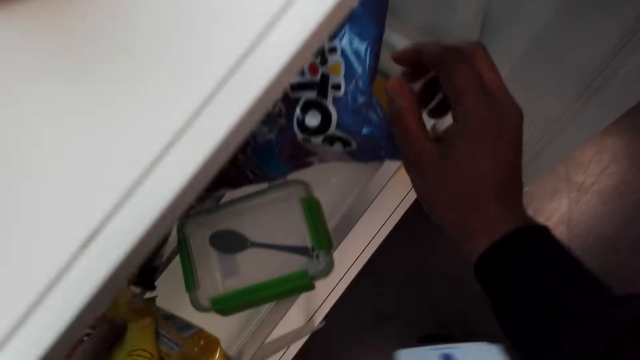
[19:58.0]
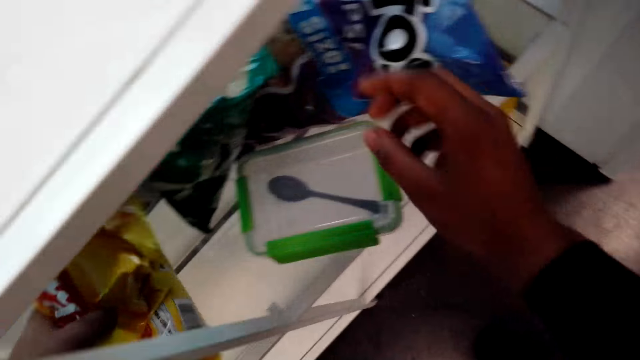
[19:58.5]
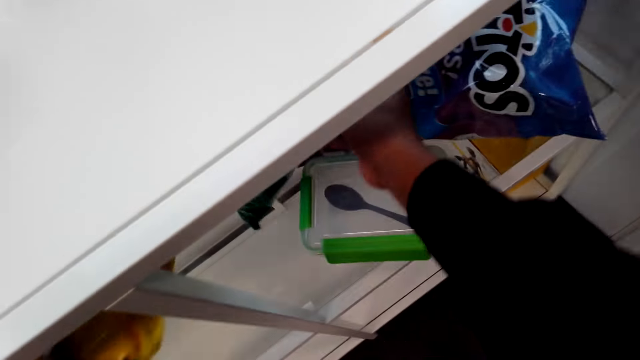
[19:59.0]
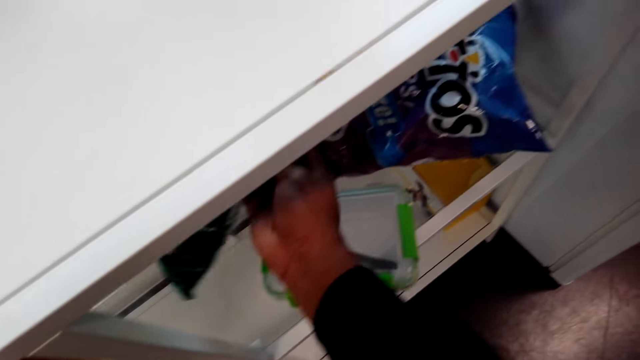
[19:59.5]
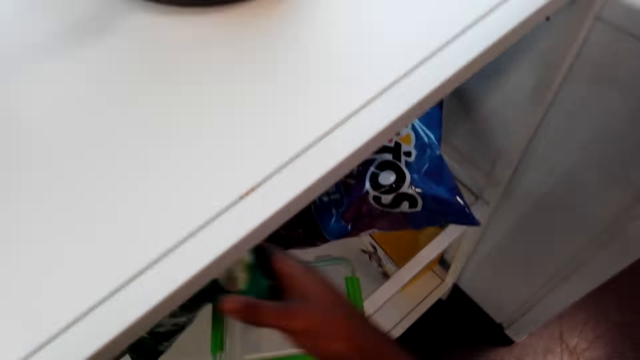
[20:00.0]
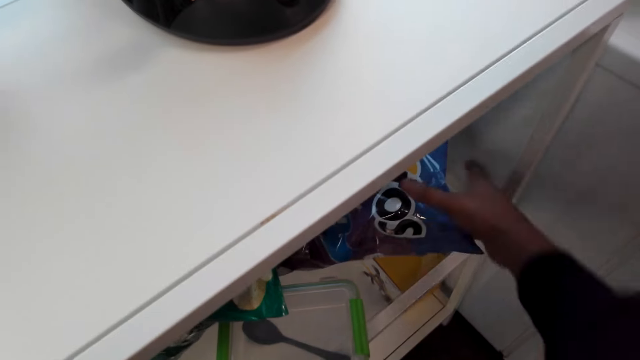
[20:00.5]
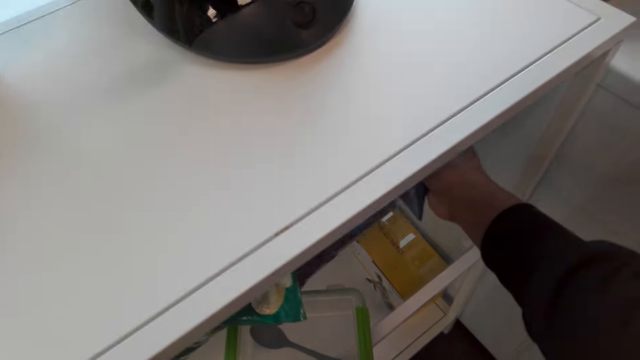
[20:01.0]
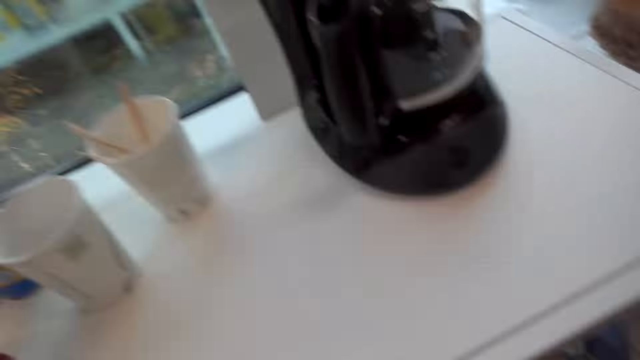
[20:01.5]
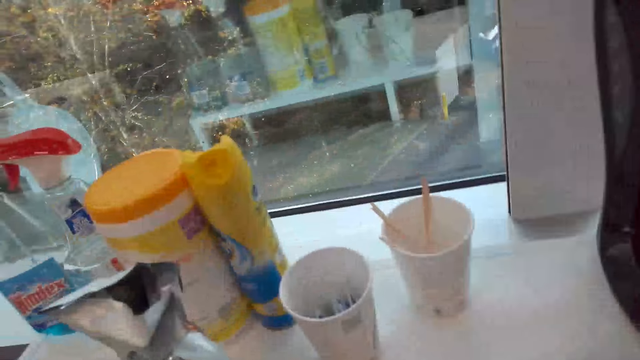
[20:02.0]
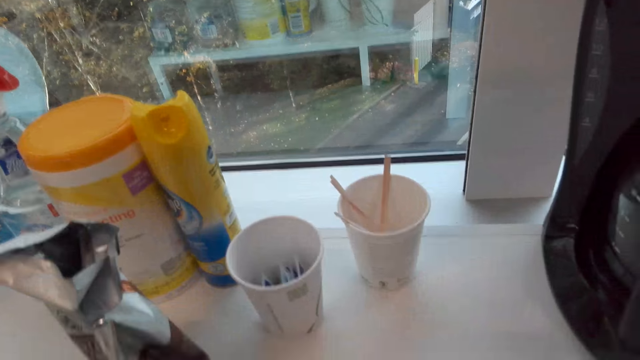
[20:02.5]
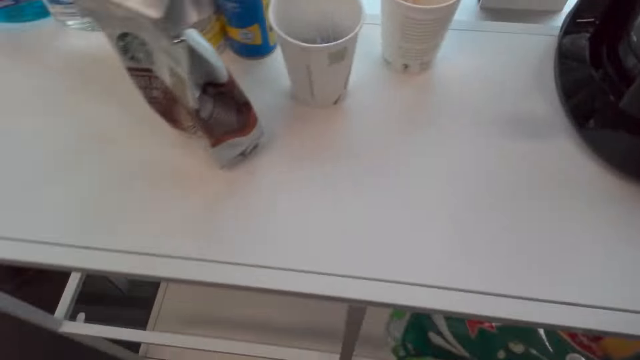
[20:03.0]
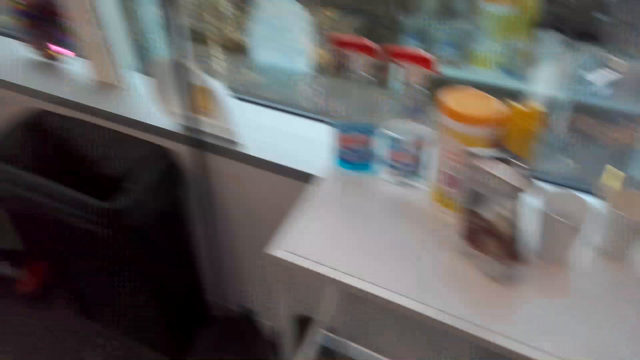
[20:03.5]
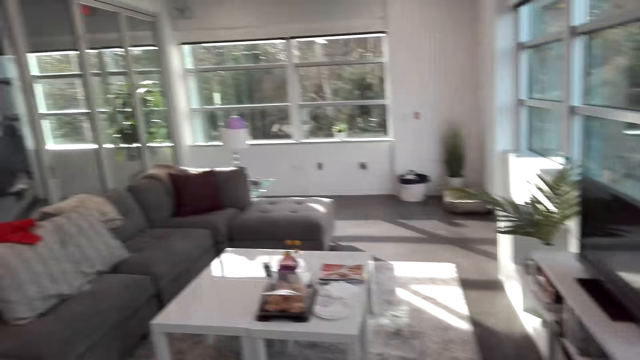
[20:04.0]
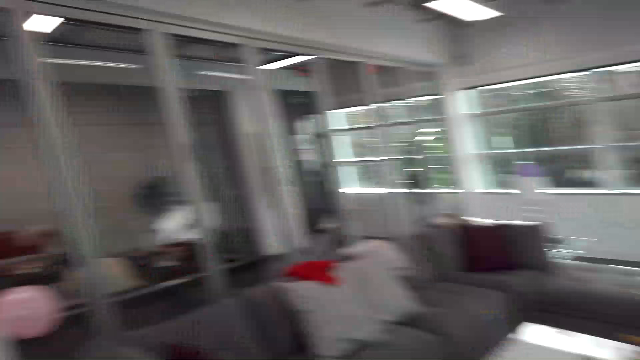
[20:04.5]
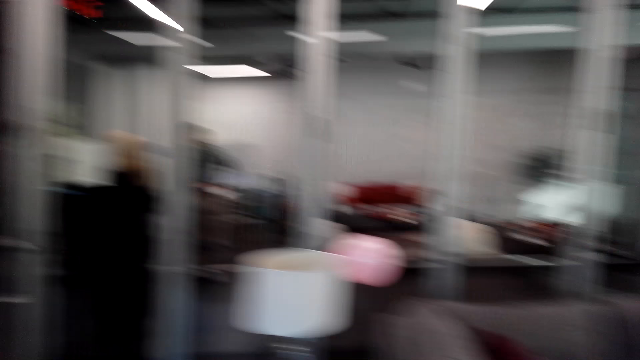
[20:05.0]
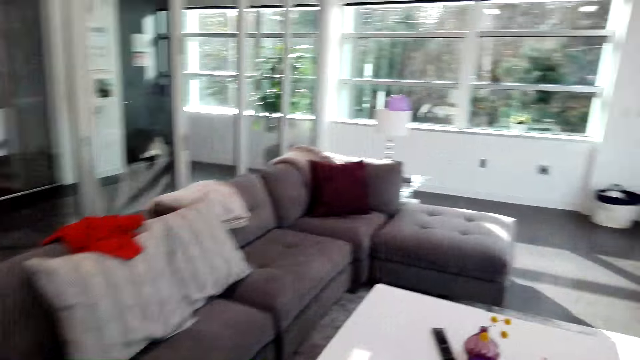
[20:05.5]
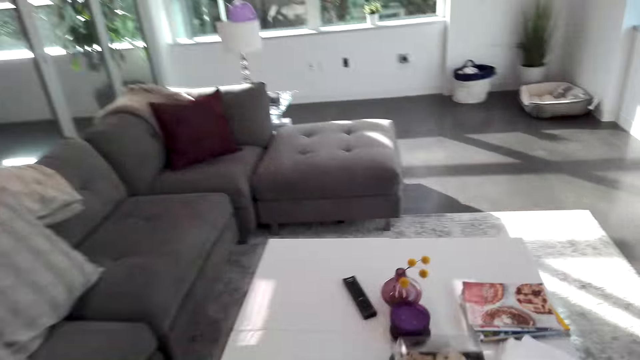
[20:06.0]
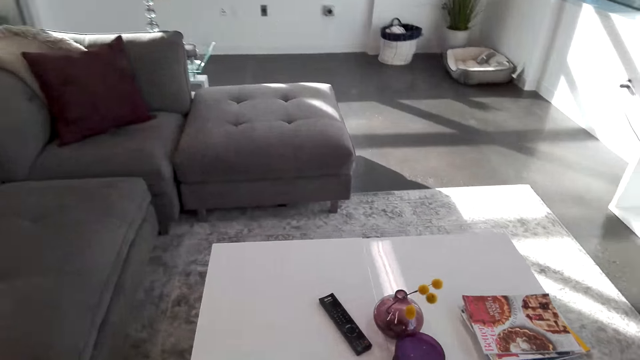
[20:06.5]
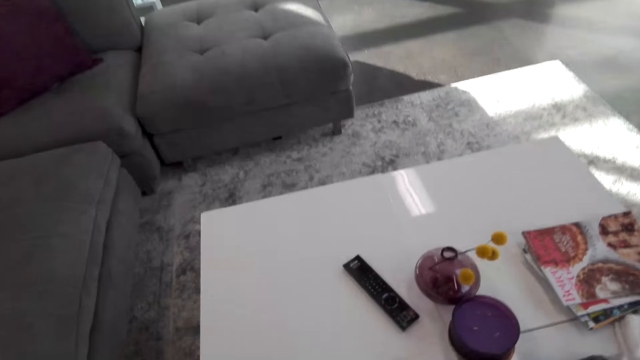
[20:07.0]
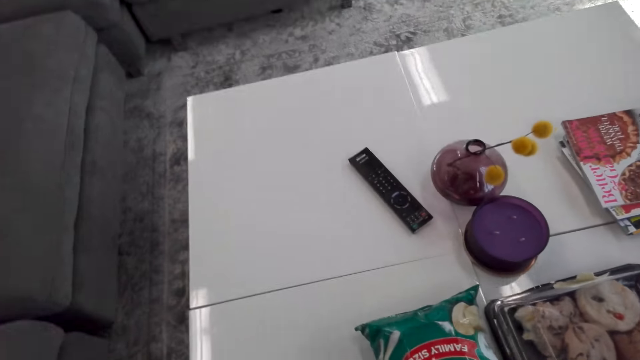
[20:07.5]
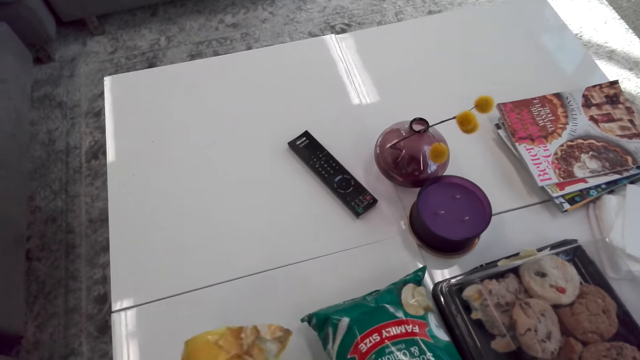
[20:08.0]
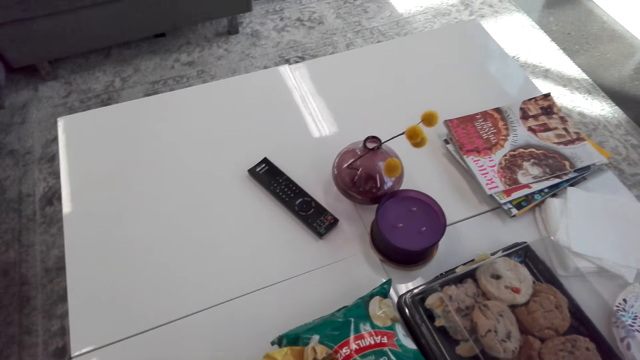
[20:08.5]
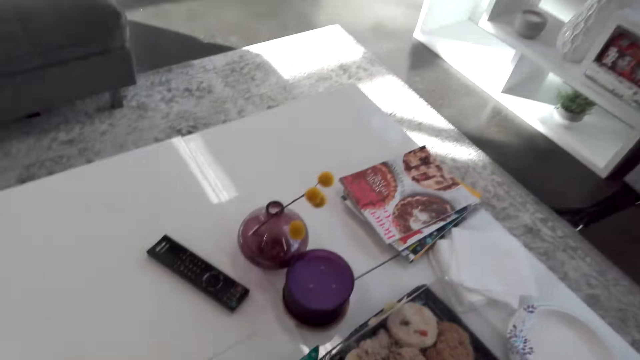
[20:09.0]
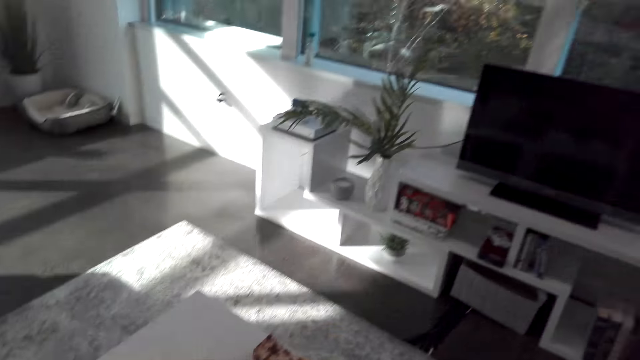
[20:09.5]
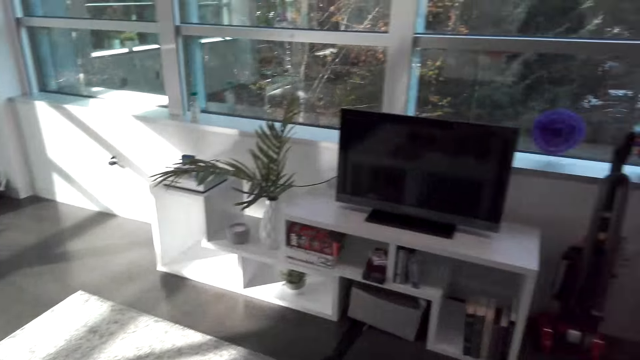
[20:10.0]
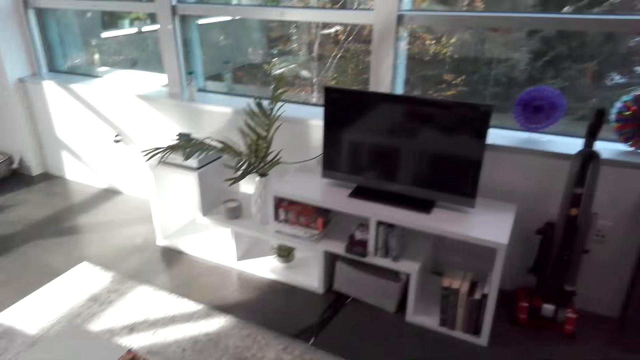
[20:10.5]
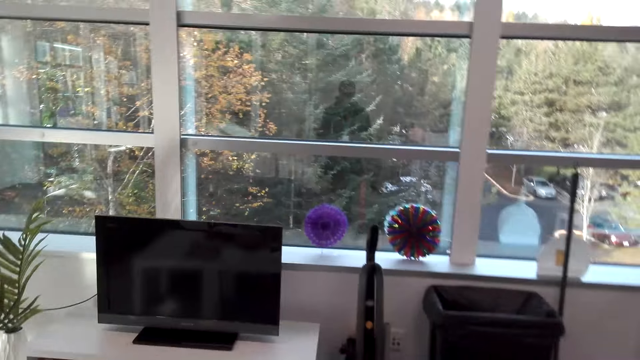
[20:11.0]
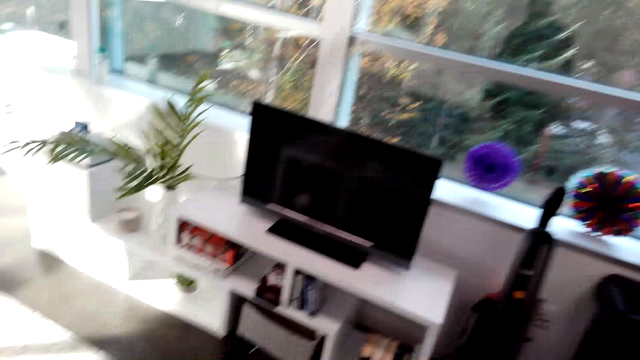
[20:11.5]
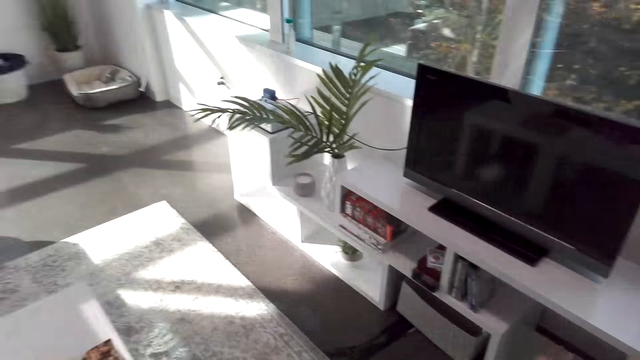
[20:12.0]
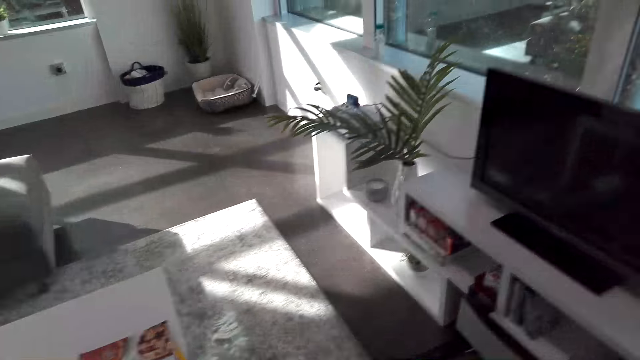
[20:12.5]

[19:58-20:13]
The camera wearer picks up the packets of snacks with both hands from the cupboard. They walk in the house. They put the packet of snacks on the table. They stare at the room.

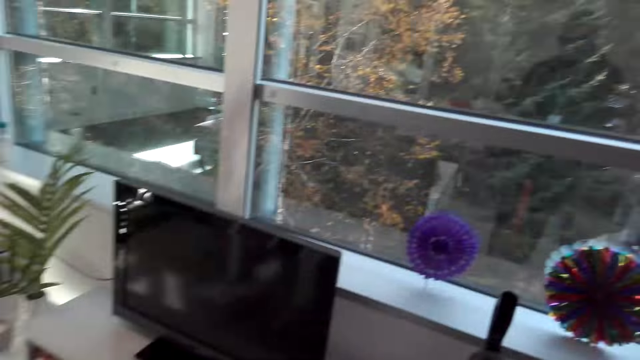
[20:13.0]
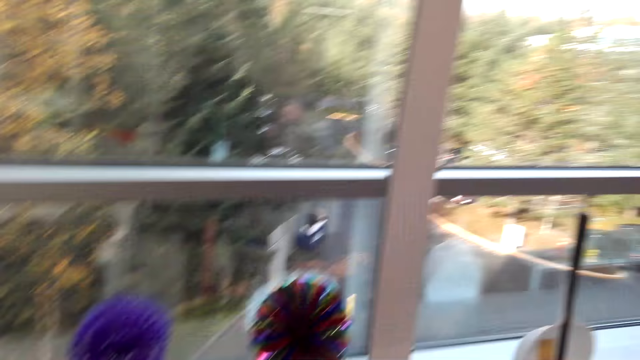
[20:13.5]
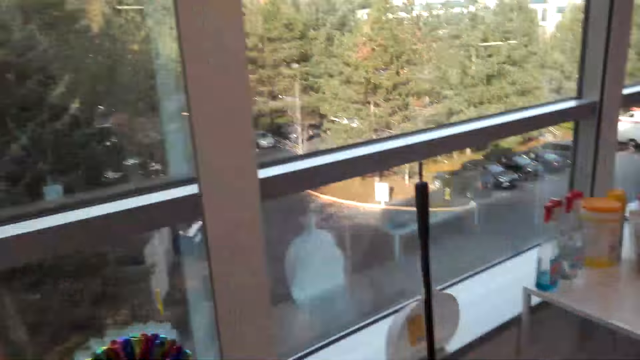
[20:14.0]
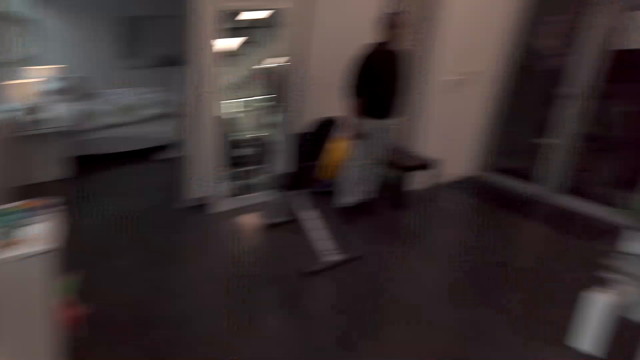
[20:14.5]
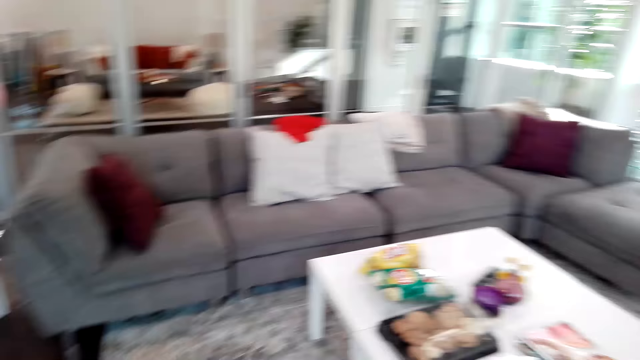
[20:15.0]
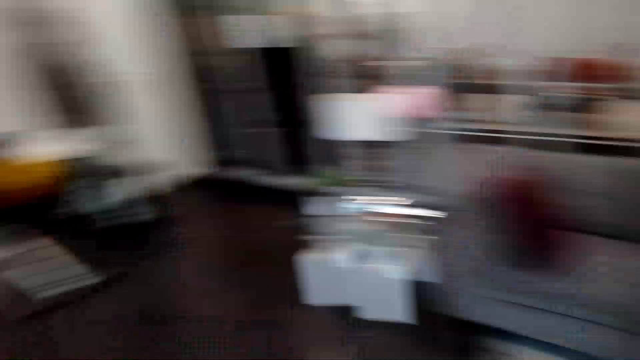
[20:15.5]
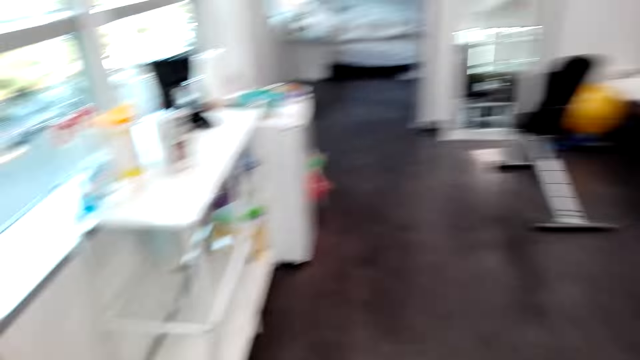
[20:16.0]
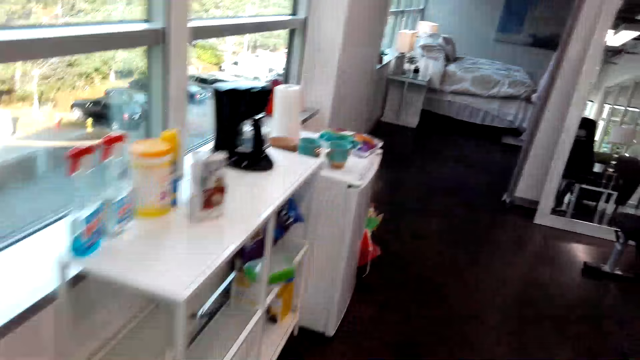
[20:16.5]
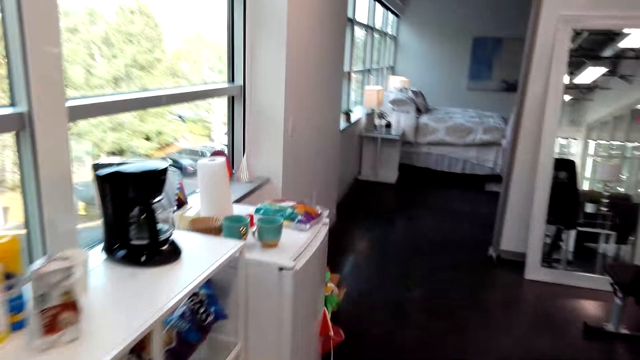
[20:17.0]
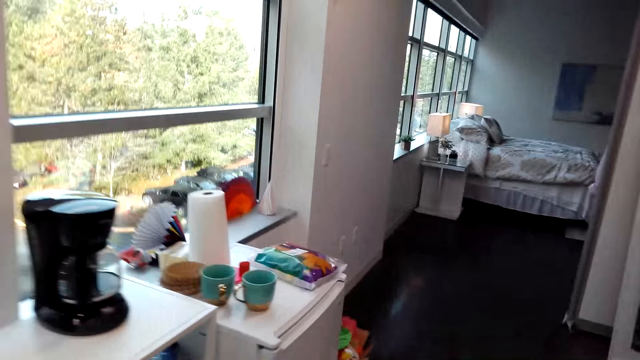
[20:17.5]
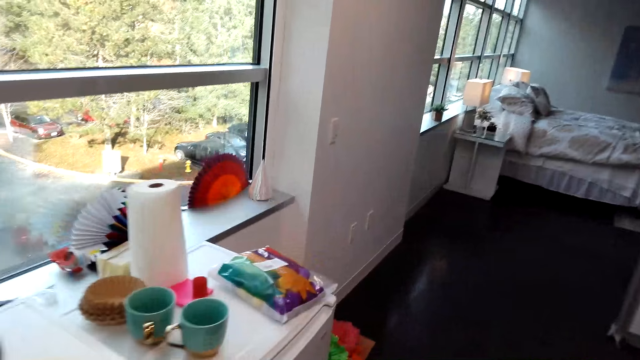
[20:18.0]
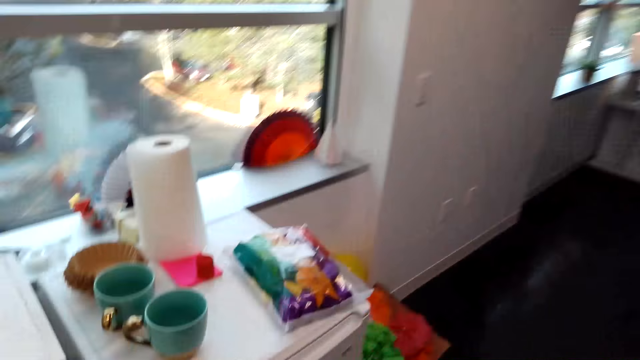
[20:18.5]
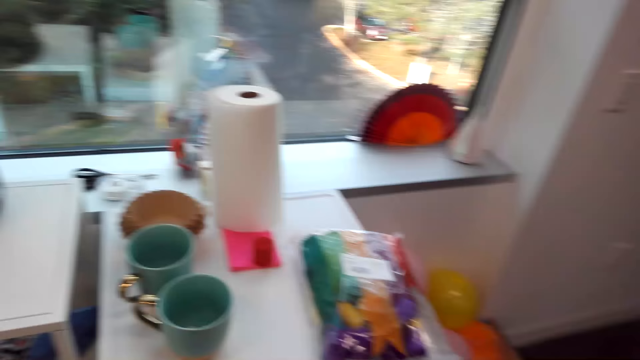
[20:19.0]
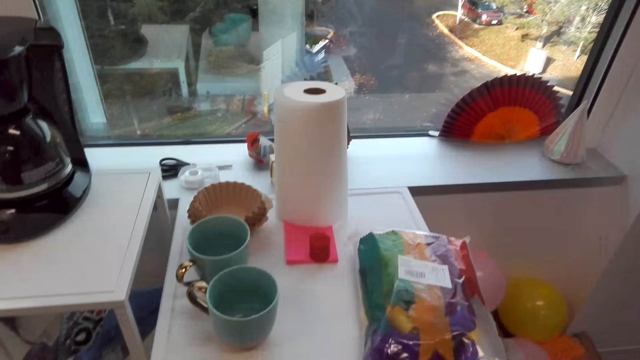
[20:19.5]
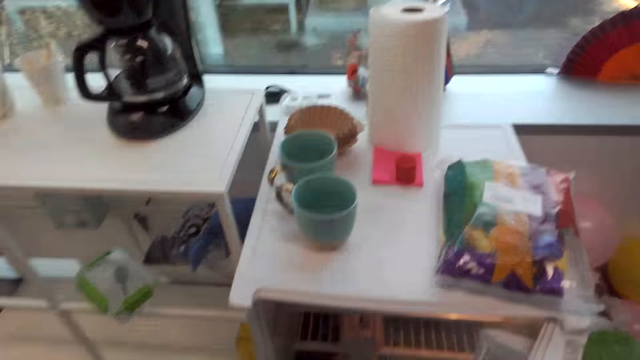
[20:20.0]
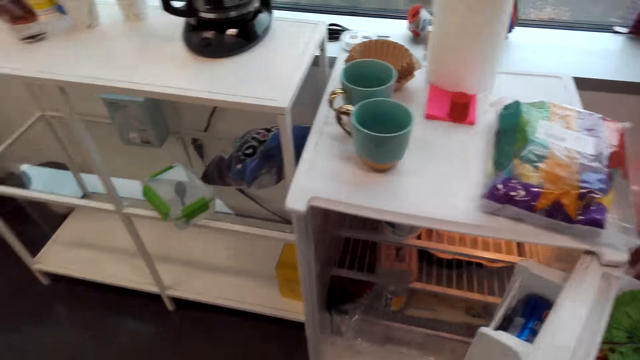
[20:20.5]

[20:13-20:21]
The camera wearer looks around. They walk in the house. They open the fridge with the right hand.
